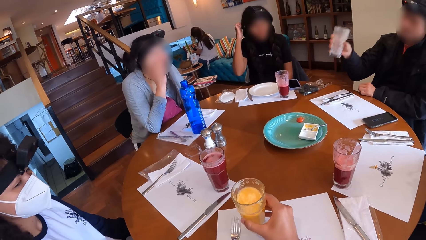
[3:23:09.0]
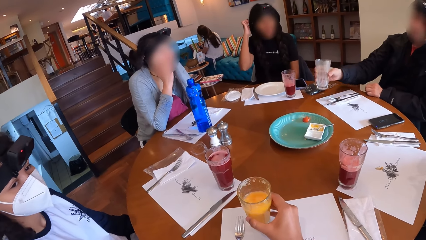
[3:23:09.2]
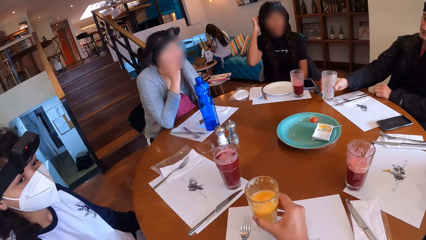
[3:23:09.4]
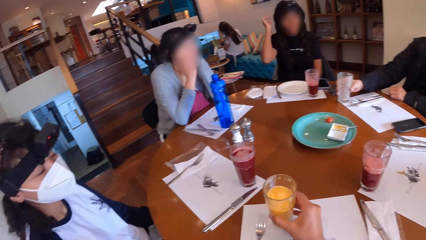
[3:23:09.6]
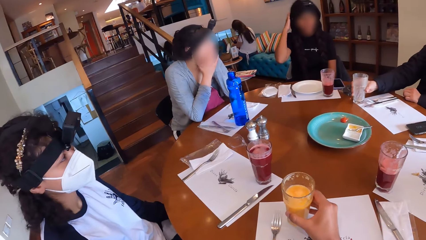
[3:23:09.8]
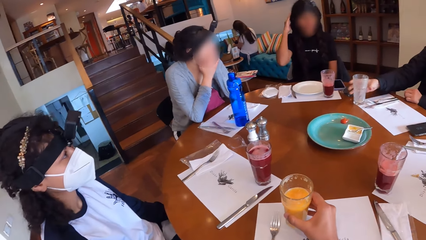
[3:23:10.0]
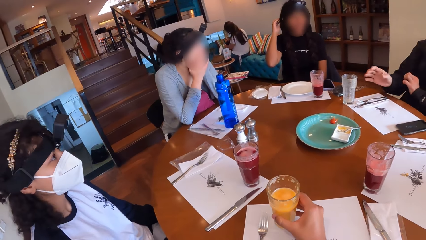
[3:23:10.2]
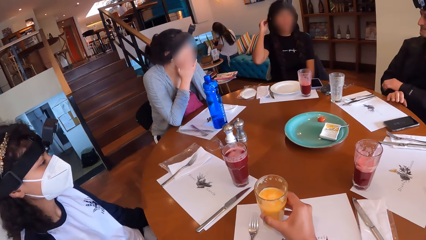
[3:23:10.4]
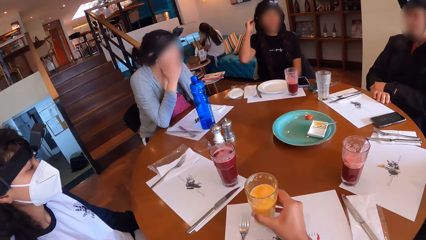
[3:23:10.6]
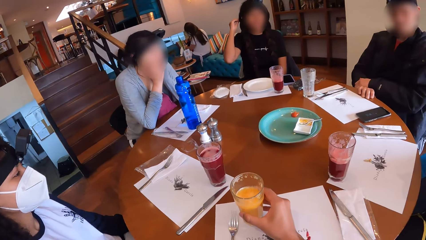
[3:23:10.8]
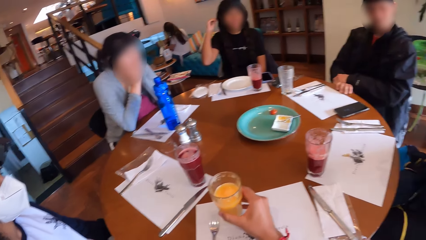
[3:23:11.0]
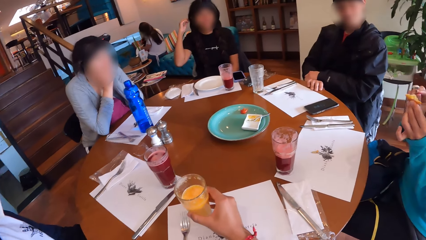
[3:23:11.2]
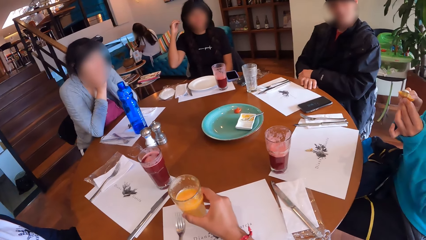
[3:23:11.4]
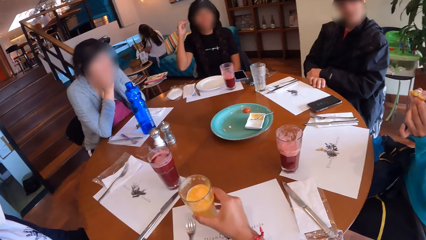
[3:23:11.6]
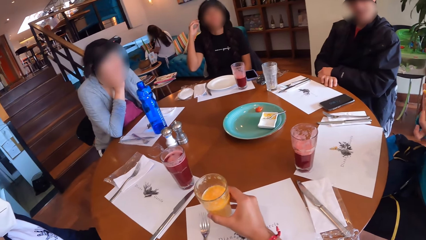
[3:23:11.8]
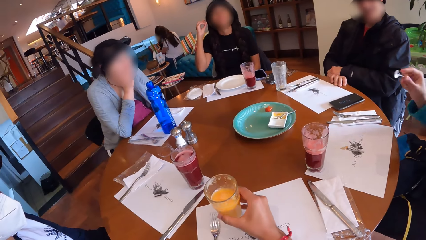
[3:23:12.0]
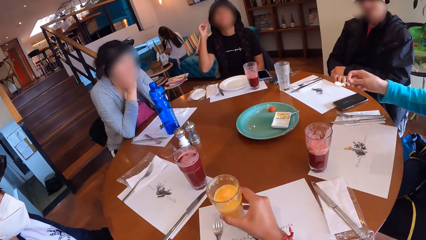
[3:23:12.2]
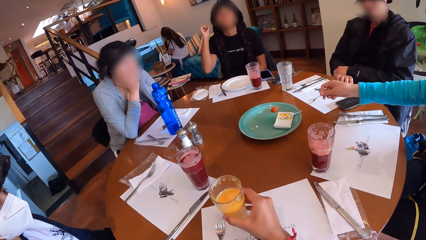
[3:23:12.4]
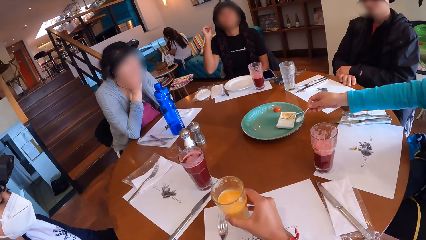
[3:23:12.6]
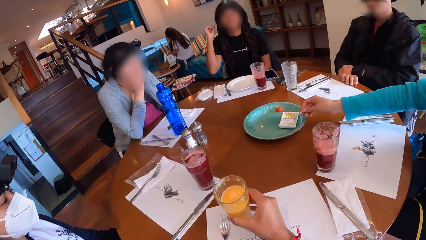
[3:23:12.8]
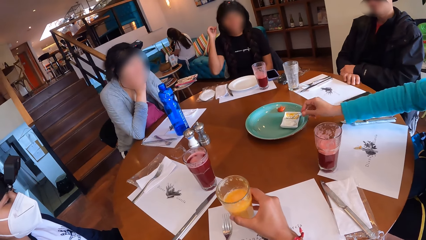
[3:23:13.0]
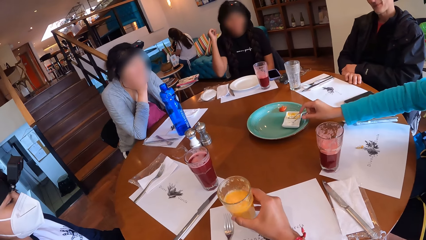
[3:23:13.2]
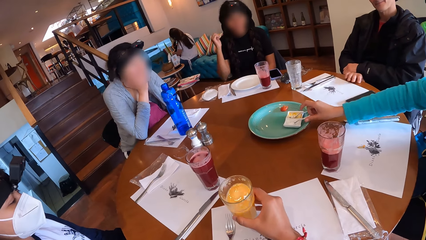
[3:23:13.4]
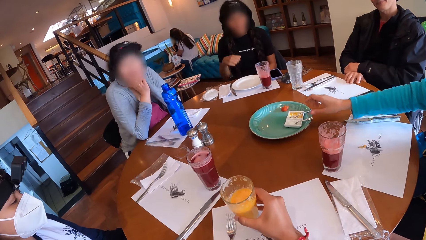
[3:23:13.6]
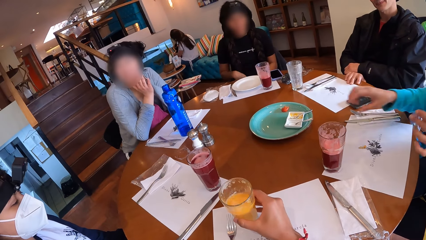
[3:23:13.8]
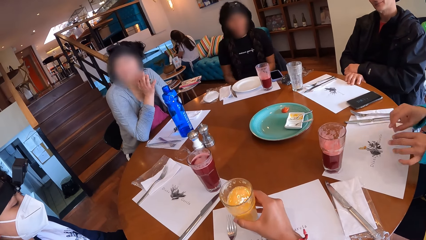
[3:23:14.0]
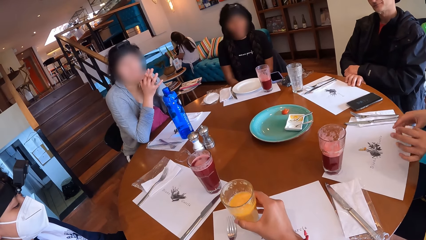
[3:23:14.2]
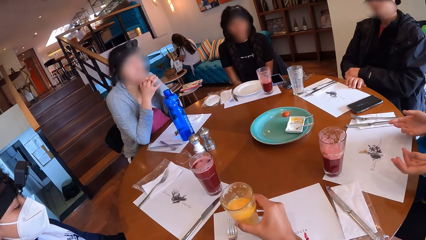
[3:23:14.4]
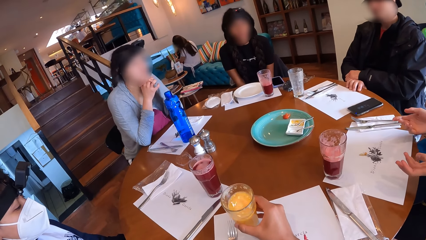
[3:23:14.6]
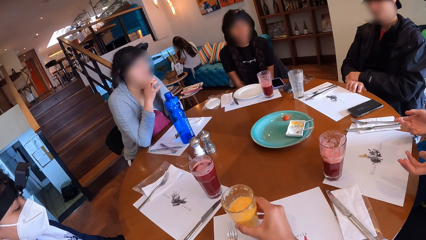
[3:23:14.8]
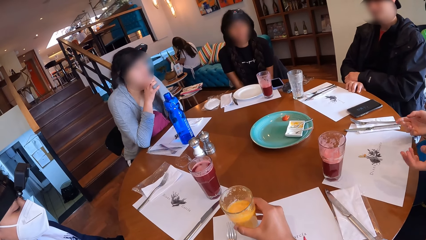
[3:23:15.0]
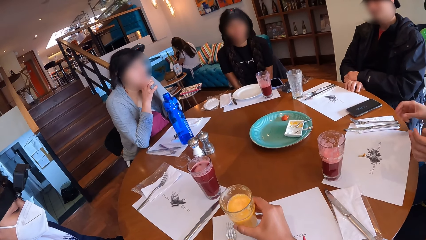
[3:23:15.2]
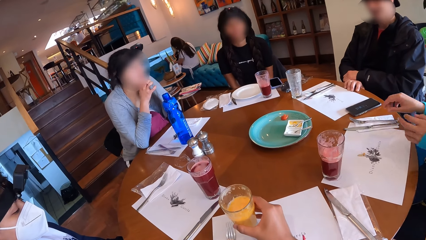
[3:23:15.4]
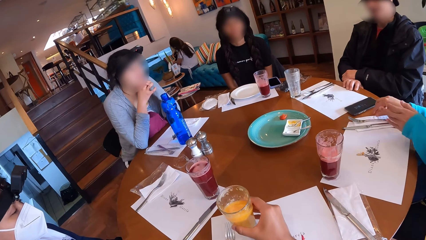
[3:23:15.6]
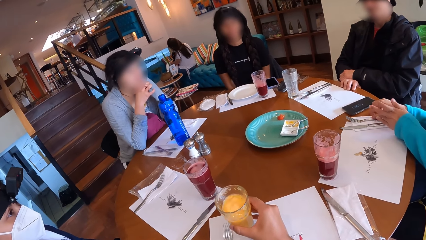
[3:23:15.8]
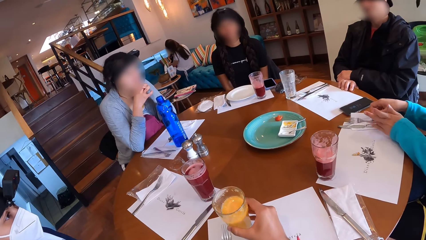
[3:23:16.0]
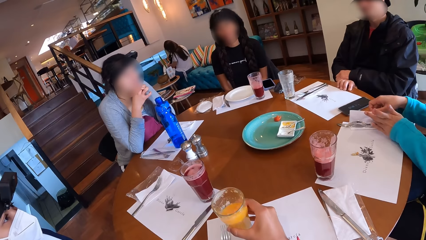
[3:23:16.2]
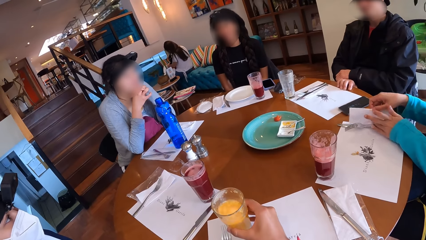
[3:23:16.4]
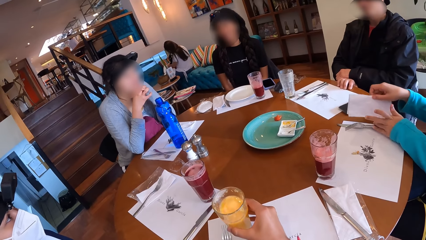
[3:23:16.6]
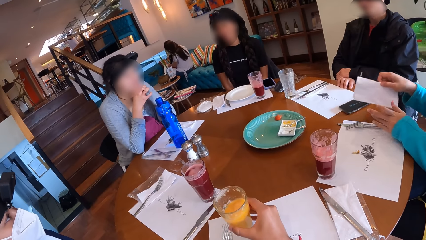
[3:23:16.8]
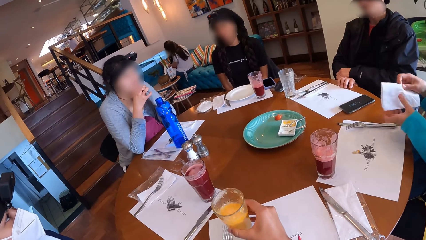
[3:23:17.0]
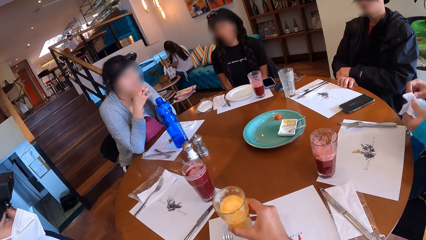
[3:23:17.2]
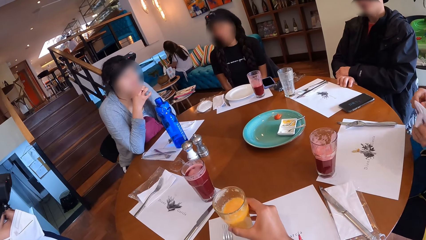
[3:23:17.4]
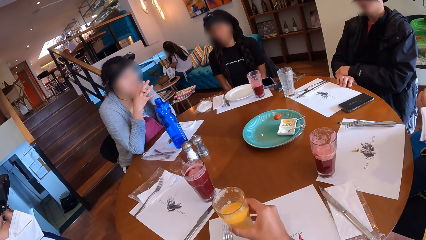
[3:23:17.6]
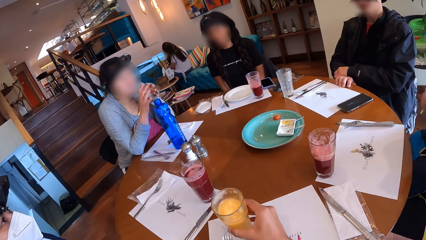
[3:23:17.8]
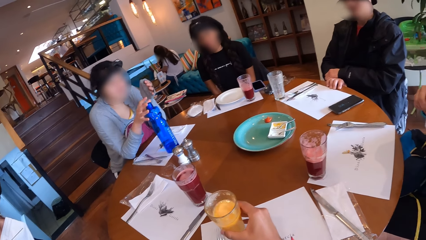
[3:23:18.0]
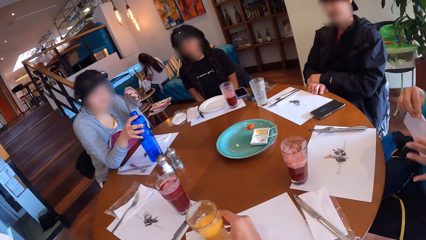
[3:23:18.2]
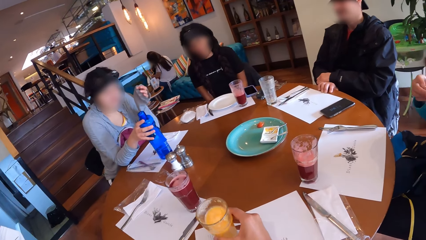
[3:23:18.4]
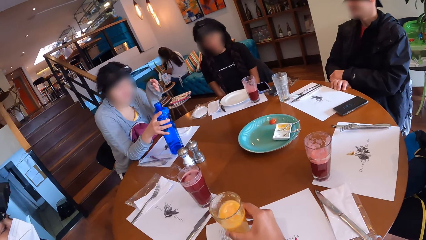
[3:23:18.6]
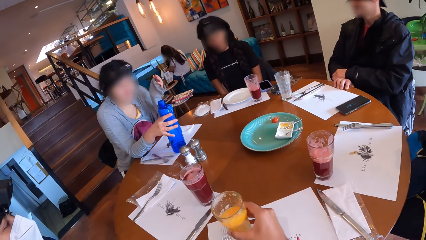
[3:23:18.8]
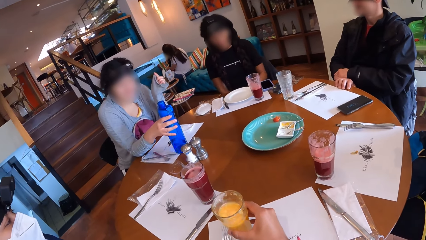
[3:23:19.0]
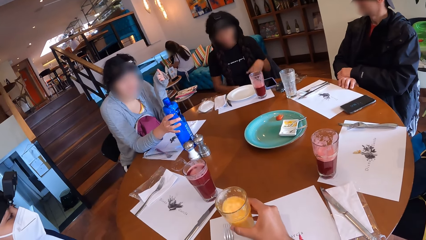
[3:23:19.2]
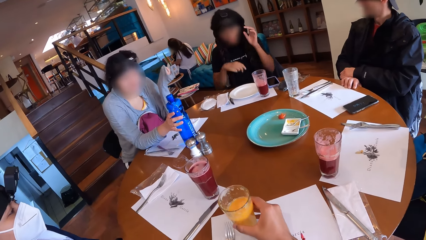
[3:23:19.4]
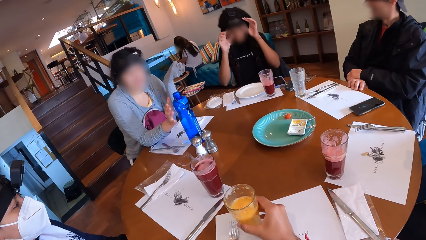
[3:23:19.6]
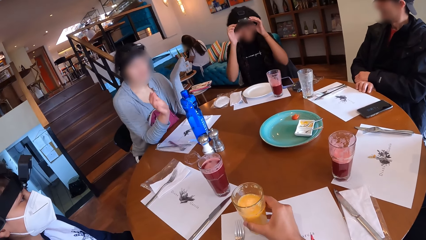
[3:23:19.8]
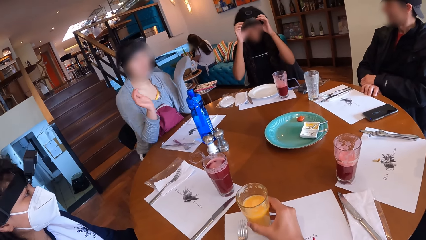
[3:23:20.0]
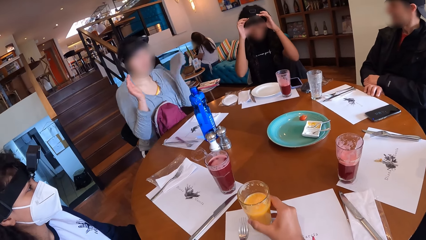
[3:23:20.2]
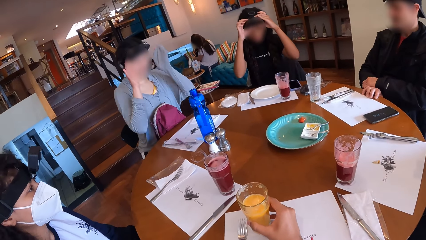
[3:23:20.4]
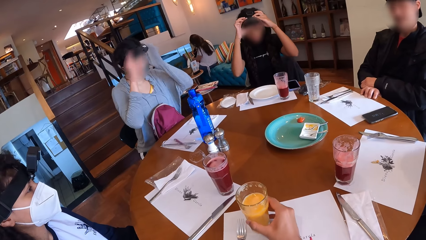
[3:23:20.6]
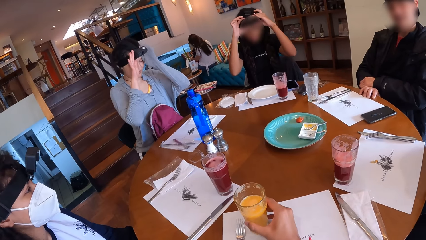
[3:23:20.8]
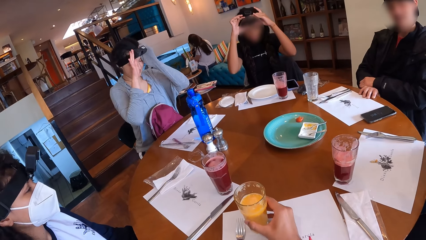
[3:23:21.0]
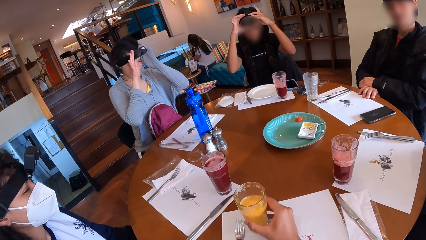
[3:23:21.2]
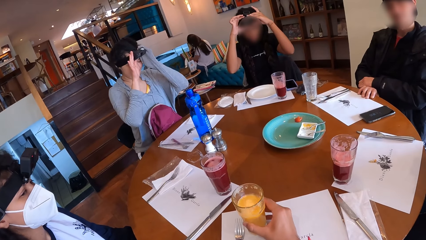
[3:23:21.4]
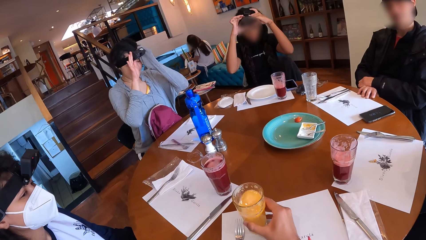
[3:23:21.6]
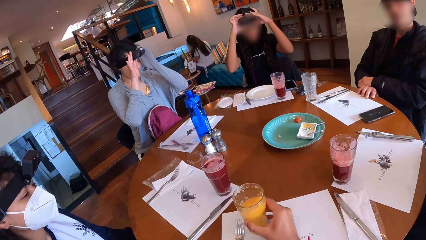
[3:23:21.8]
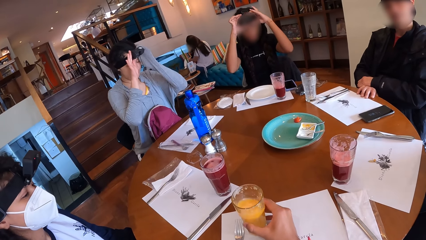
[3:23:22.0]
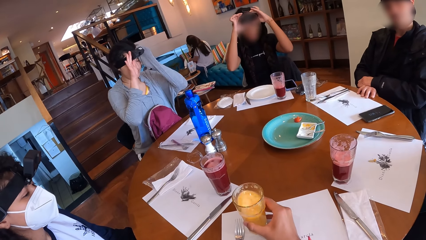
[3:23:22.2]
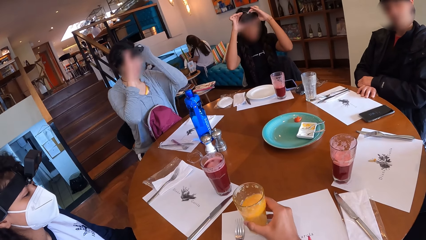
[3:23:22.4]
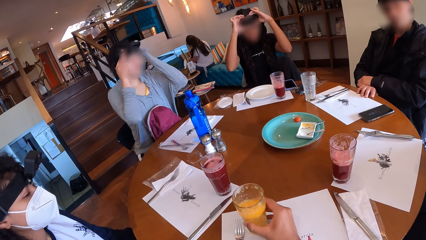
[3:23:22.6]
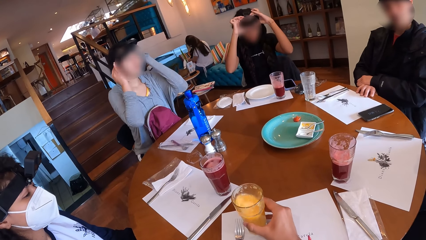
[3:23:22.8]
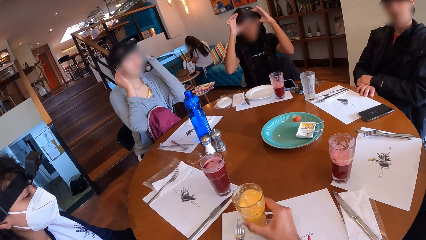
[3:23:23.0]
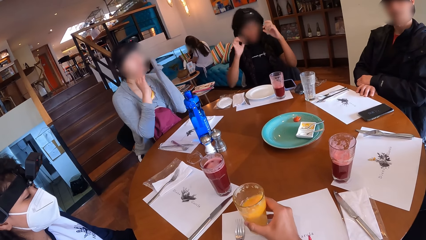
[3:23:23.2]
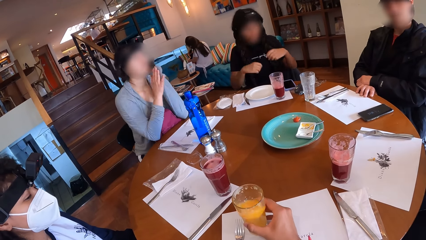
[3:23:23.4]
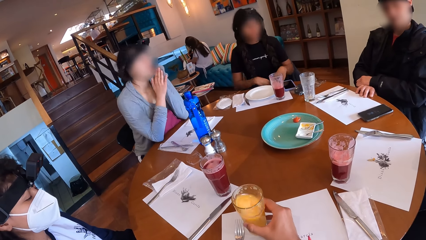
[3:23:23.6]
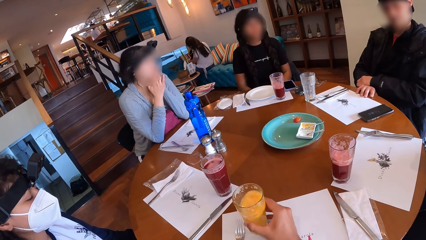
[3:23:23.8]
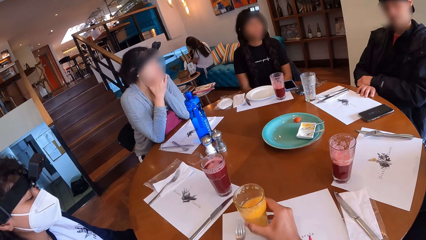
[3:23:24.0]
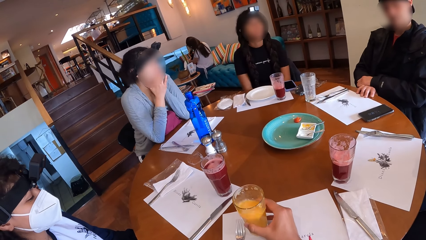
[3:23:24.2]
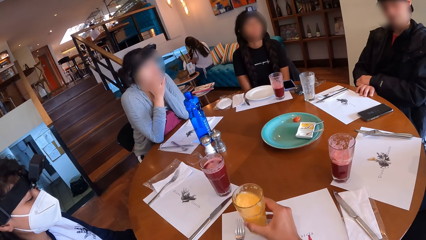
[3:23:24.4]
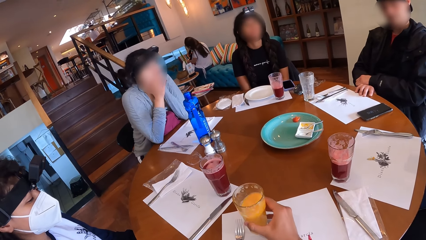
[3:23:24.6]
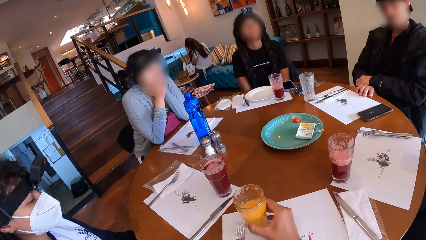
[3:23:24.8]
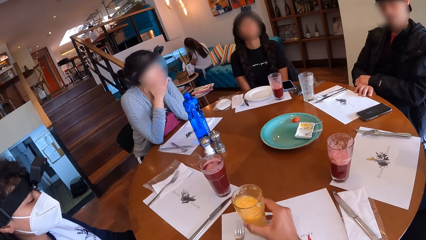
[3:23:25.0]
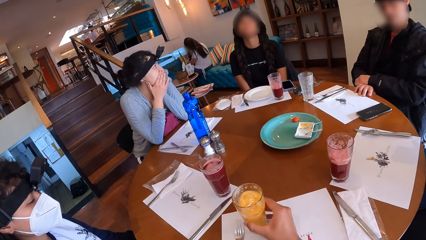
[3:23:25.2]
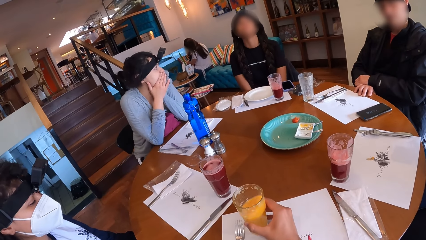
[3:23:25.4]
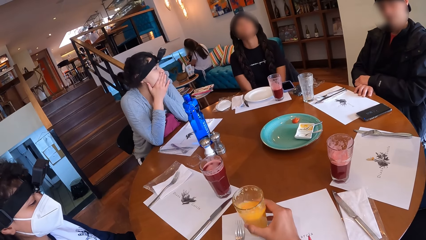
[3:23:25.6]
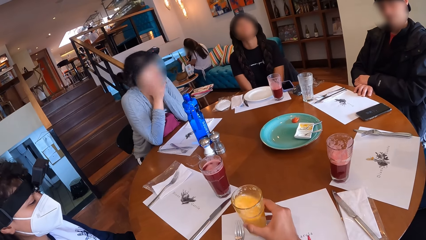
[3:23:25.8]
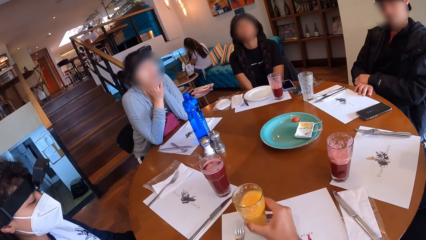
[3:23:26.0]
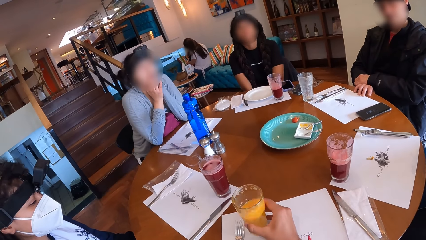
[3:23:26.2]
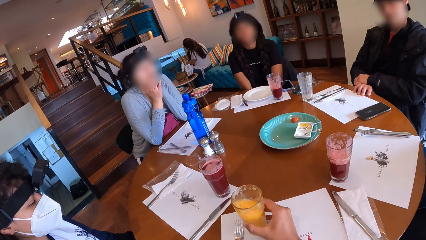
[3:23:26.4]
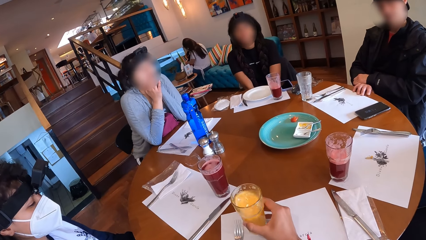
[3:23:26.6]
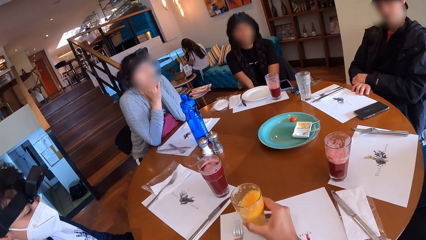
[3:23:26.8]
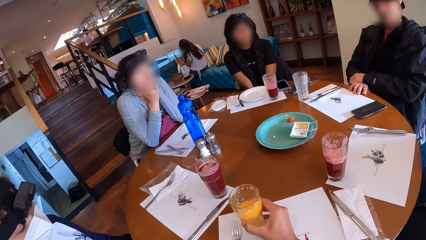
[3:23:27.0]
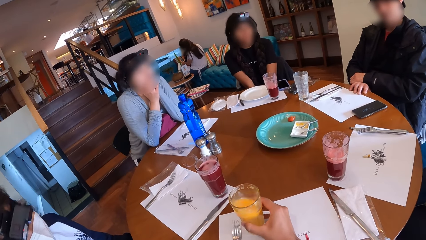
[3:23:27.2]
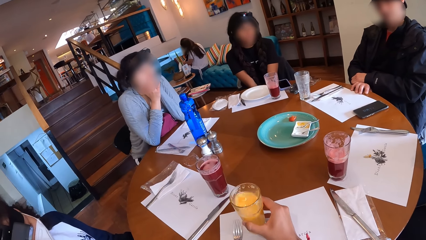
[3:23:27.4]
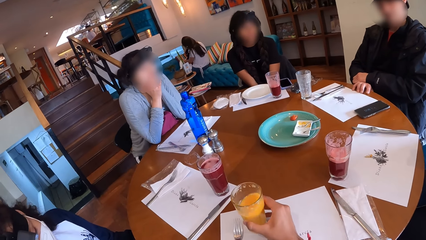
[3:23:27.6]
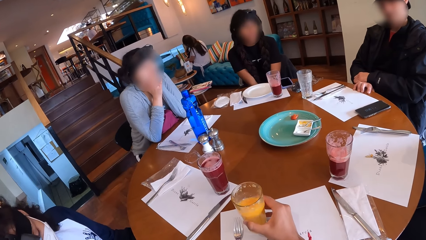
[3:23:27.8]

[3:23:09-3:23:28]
The man drops the cup on the table with his right hand. A woman drops the spoon in the dish on the table with her right hand, picks up the tissue on the table with her right hand, and wipes both hands with the tissue. Another woman touches the water bottle on the table with her right hand. A person makes the camera. Another person makes the camera. The camera wearer shakes the juice.
